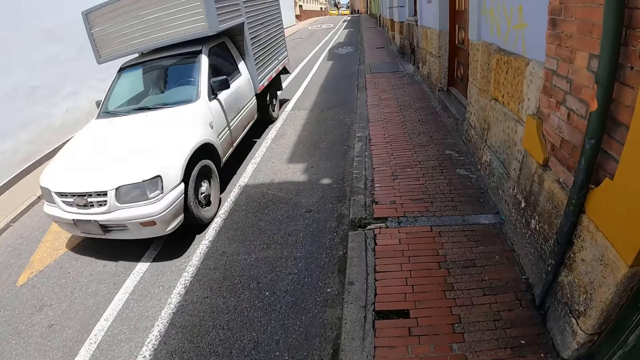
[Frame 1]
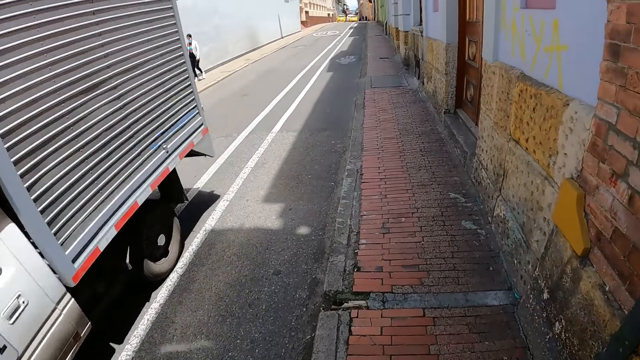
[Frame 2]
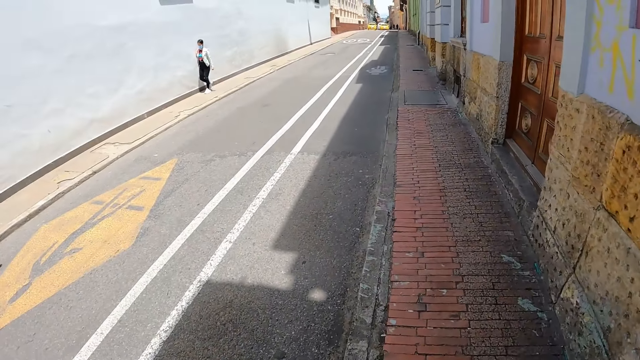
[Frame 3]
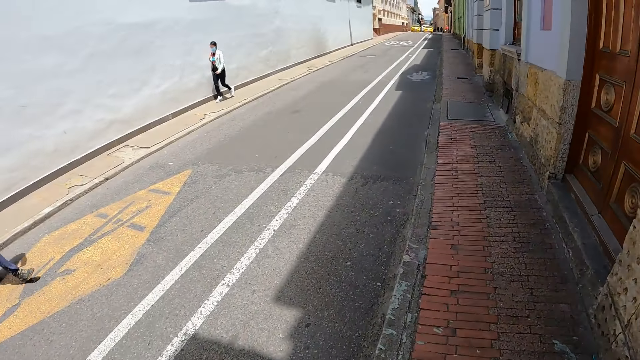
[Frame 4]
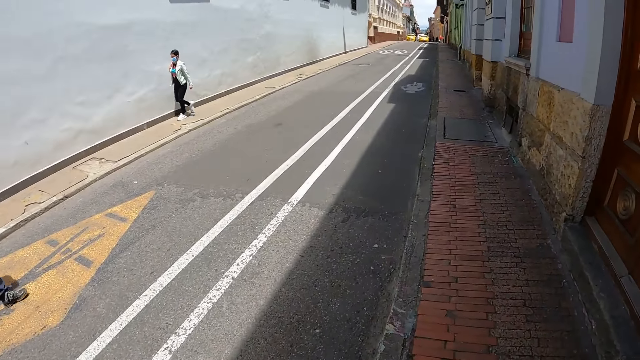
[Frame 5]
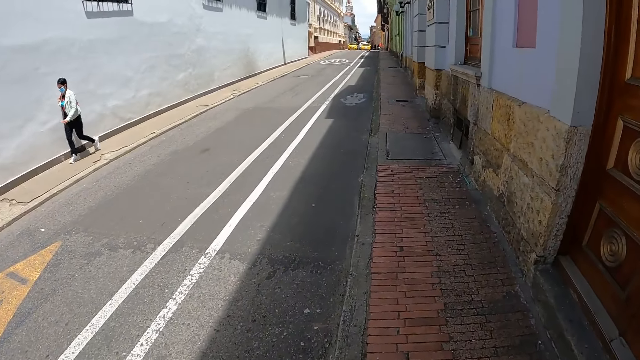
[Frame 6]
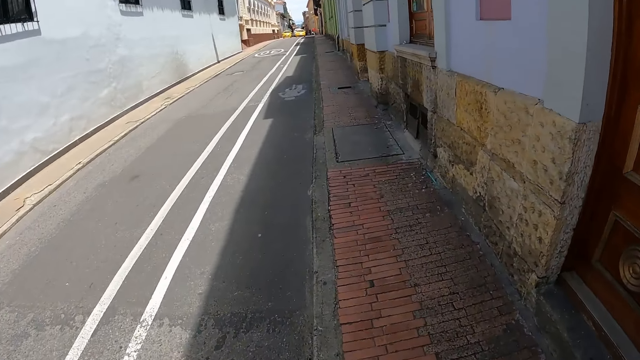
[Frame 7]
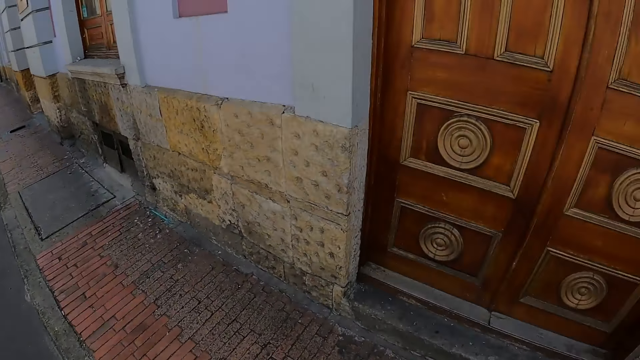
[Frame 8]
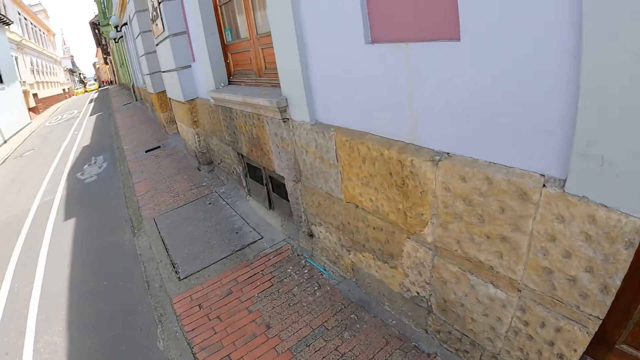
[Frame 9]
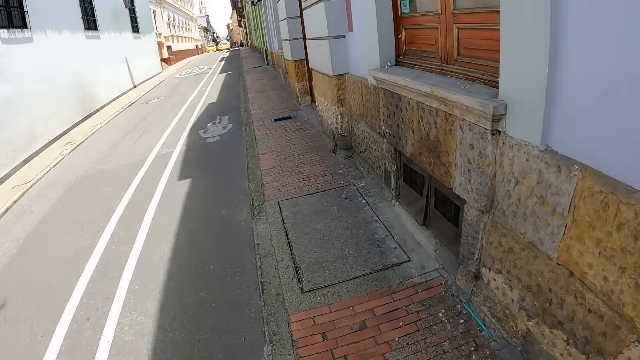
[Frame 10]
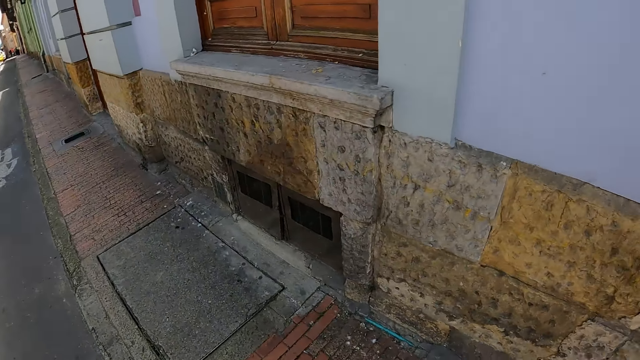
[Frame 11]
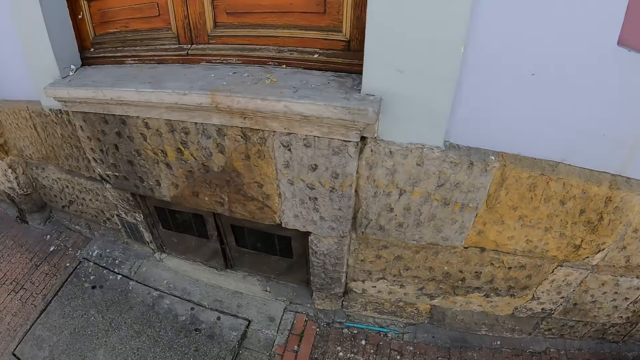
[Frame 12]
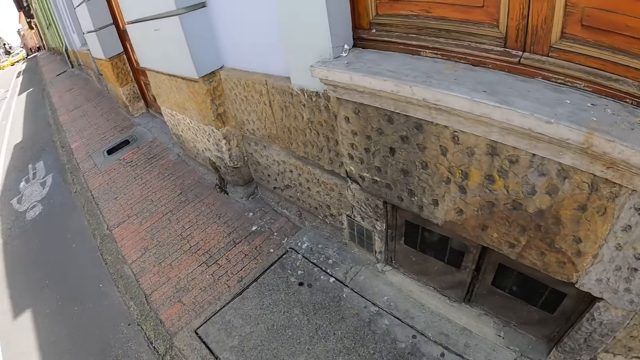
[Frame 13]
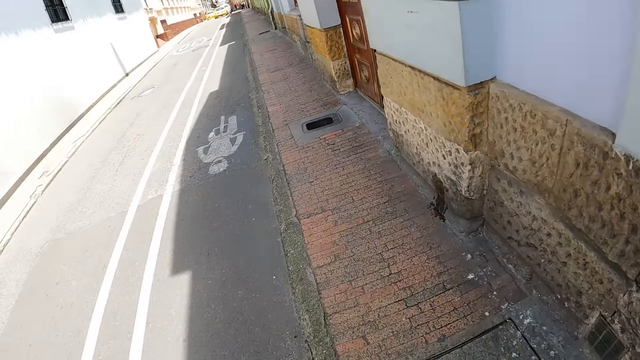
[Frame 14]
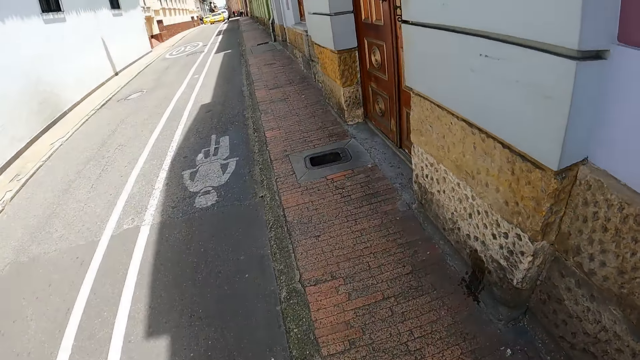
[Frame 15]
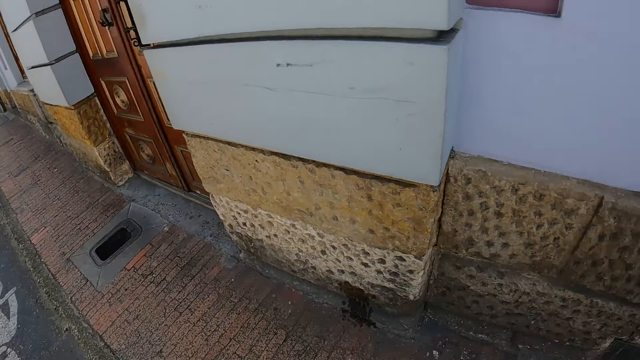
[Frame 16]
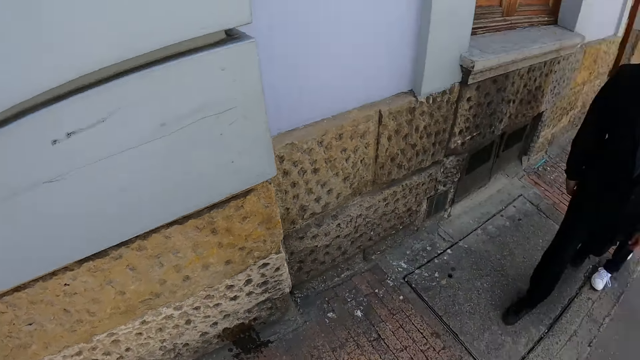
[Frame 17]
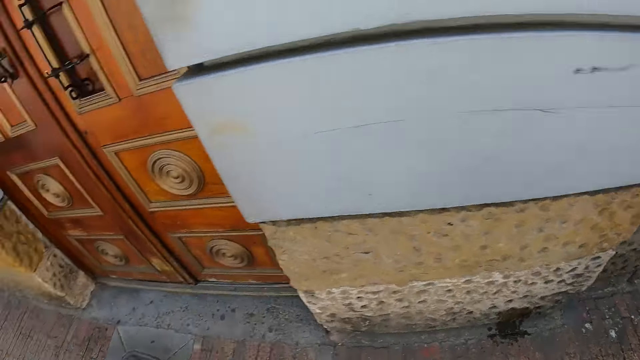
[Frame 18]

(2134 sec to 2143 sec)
The camera wearer walks in the sidewalk. They look back.

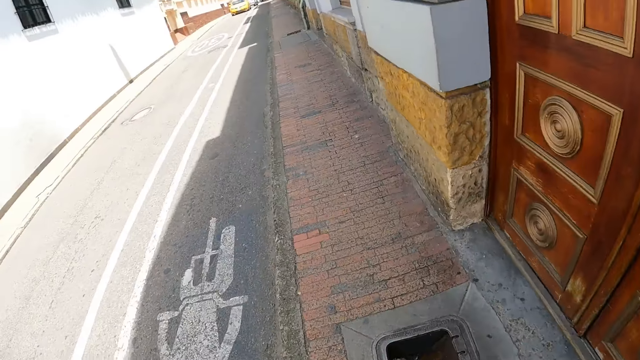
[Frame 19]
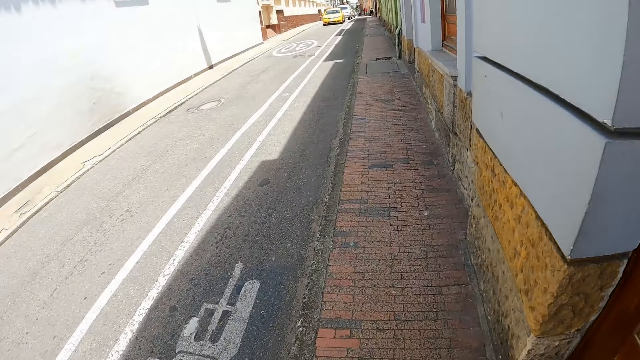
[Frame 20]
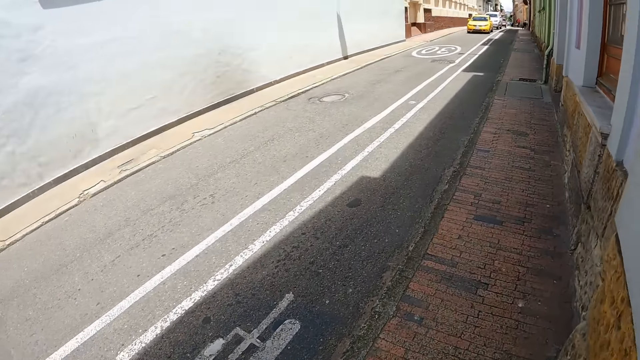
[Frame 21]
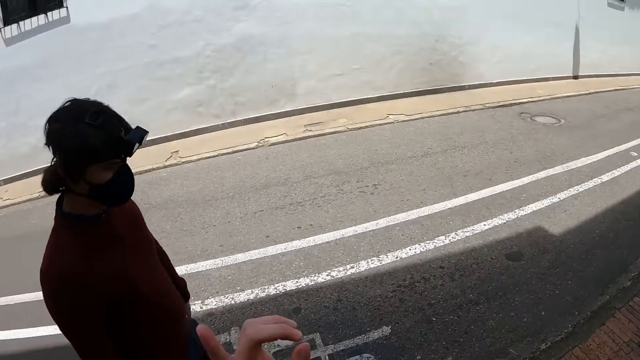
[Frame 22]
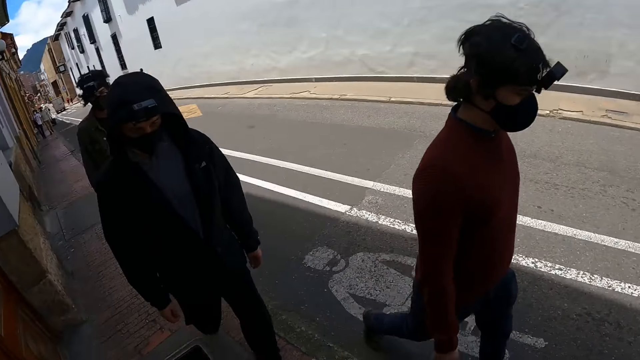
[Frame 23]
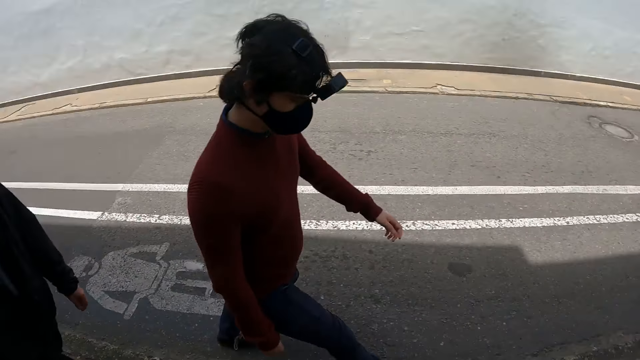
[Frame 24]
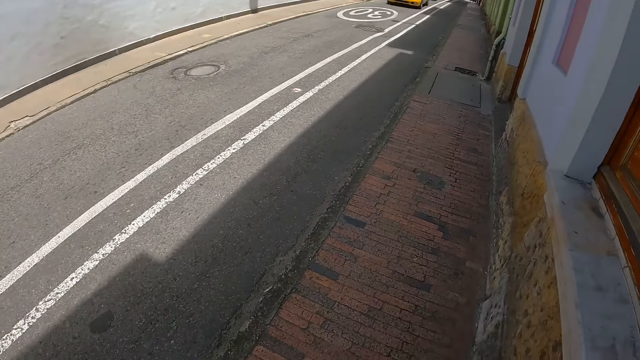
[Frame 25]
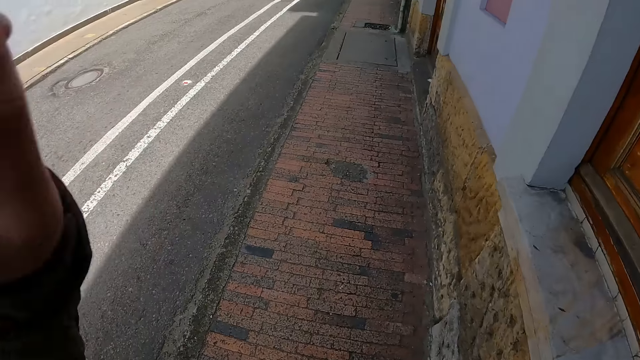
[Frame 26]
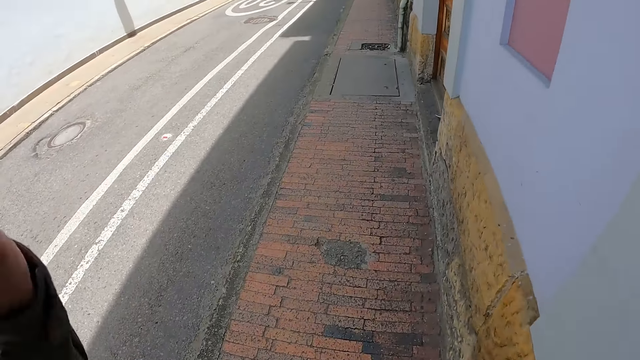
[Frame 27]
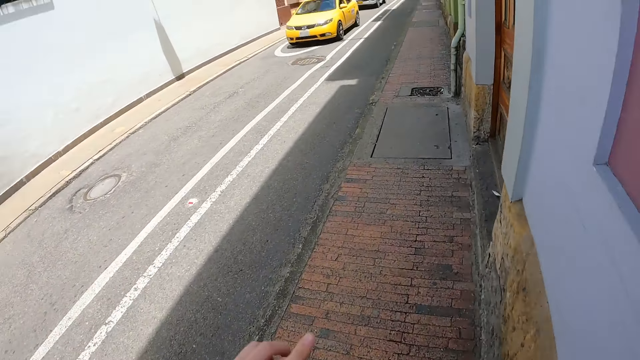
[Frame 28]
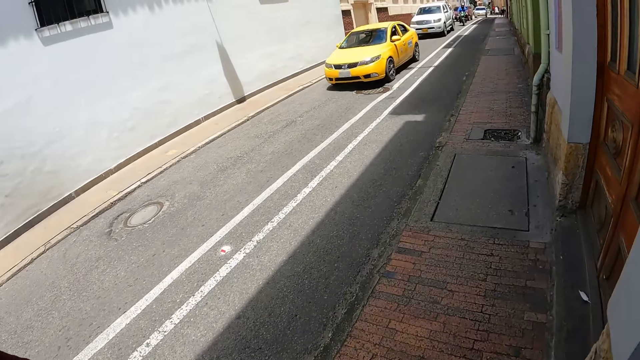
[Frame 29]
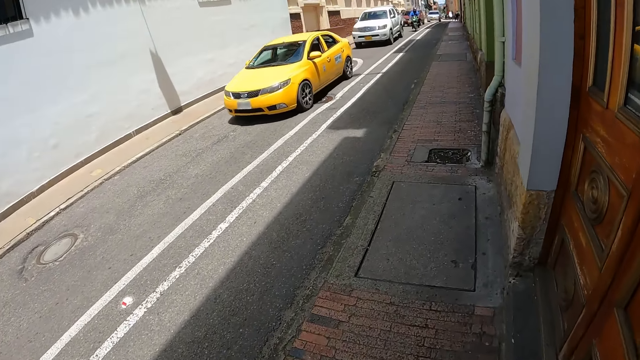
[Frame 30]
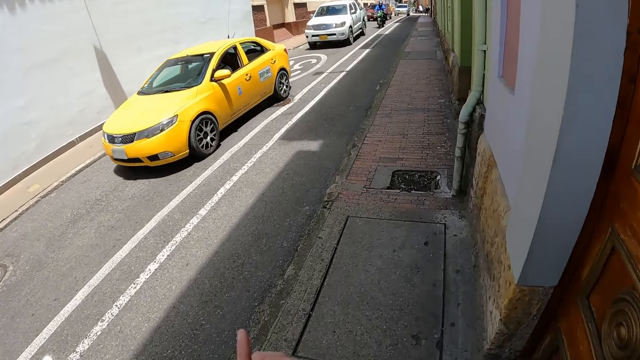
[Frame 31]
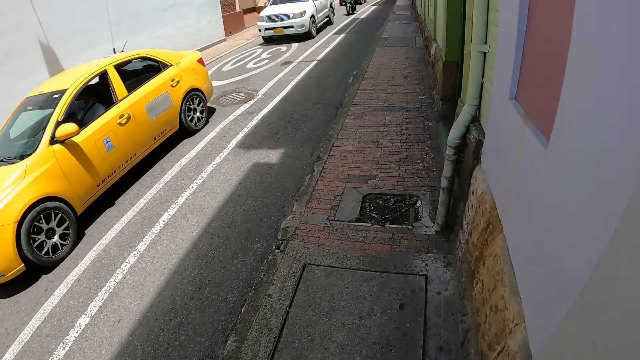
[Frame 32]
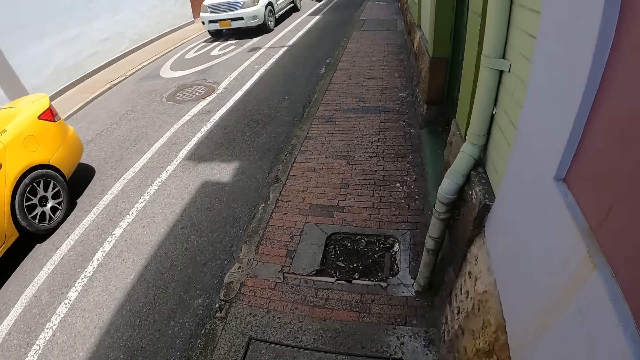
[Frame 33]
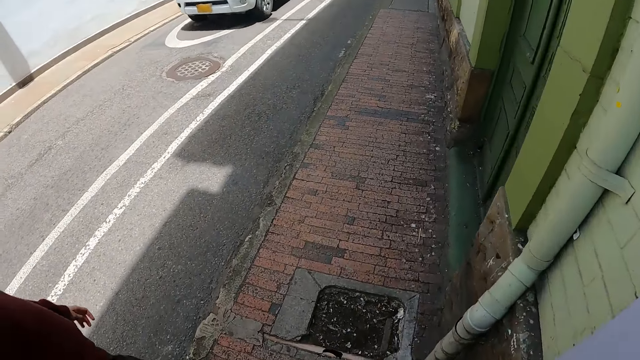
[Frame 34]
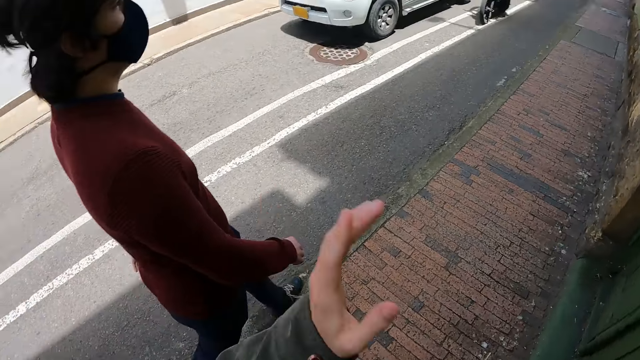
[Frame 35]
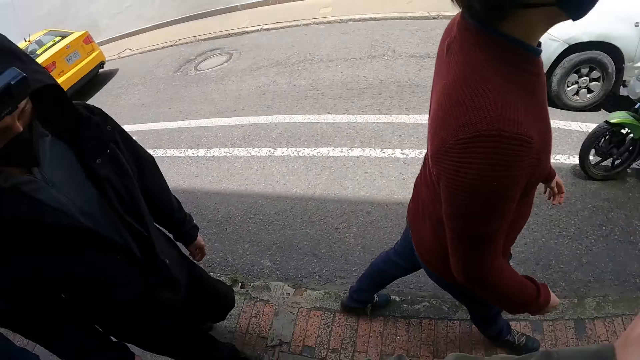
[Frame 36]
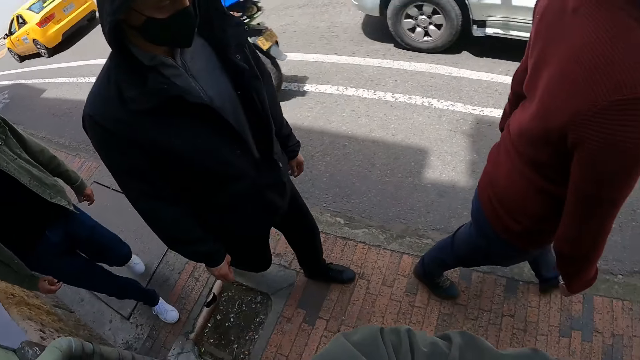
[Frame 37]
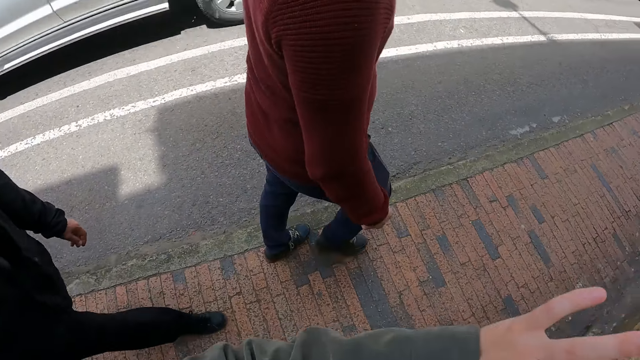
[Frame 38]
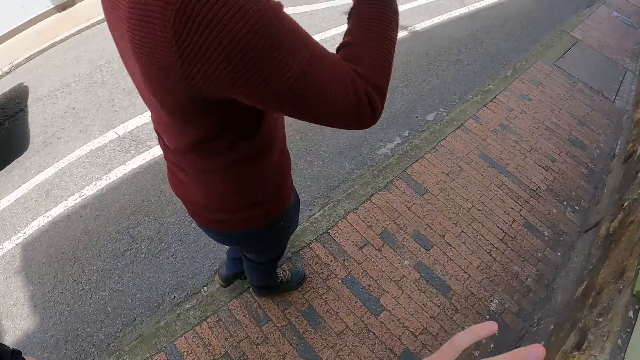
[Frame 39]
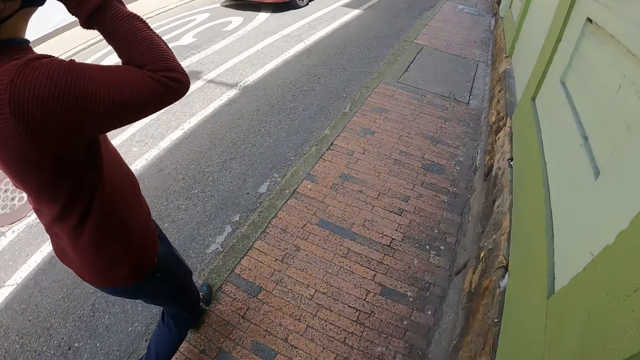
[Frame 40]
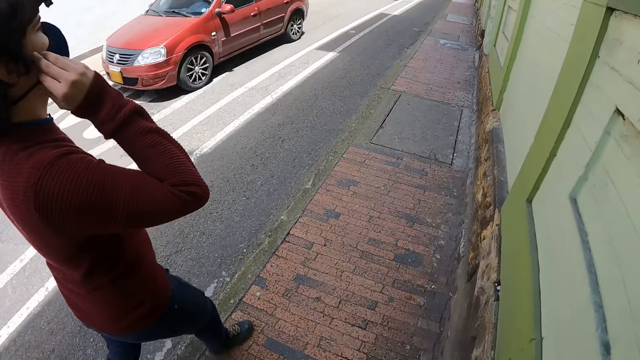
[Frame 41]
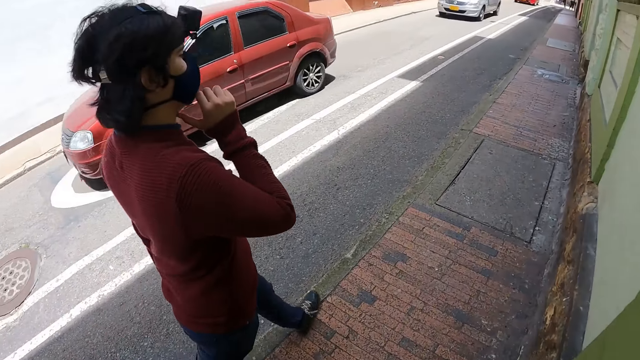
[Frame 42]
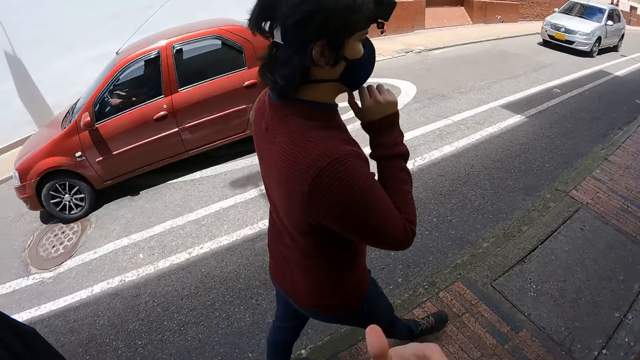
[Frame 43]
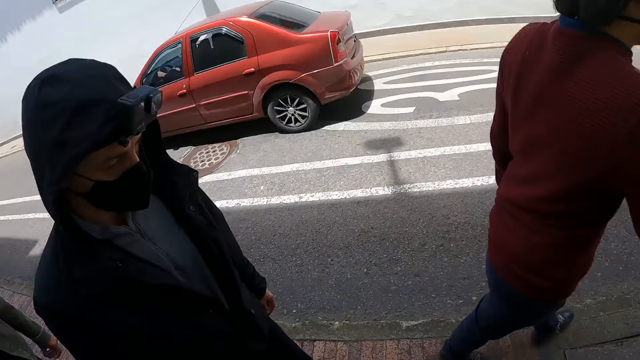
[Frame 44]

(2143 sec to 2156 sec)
A man walks on the road. Another man walks in the sidewalk. A third man walks in the sidewalk. The camera wearer points up. They walk in the sidewalk. They look back.
